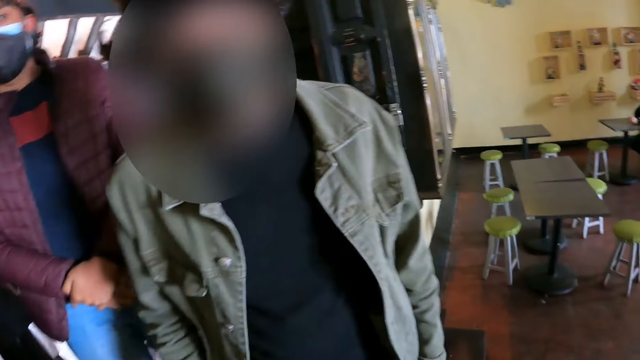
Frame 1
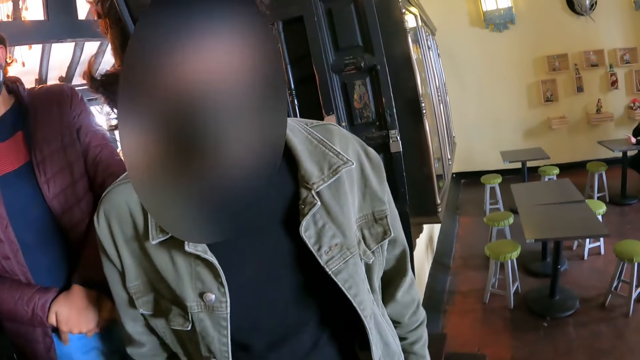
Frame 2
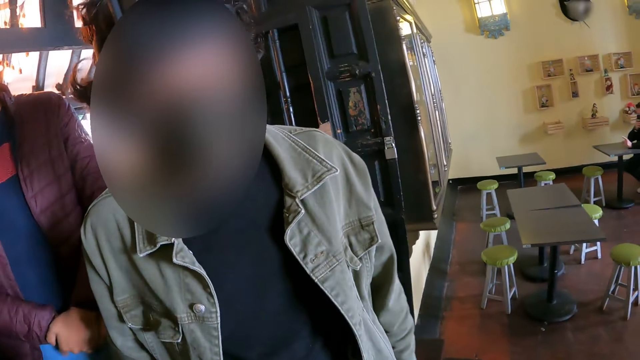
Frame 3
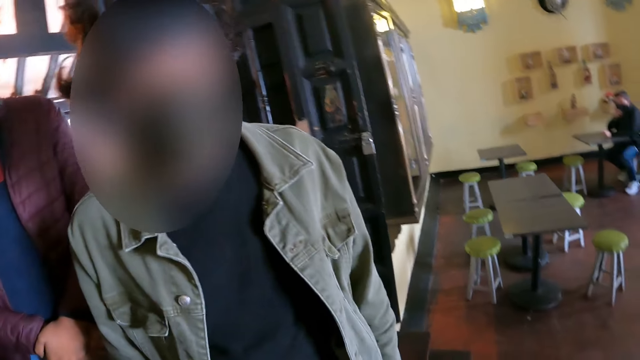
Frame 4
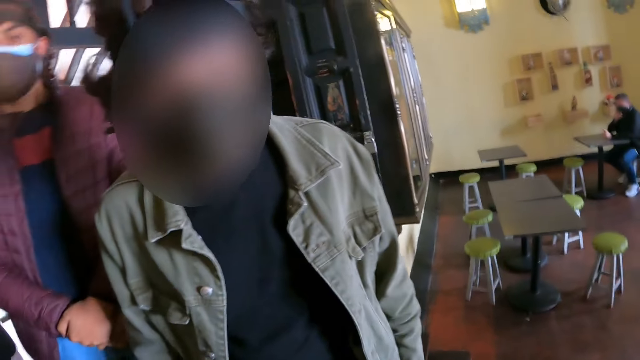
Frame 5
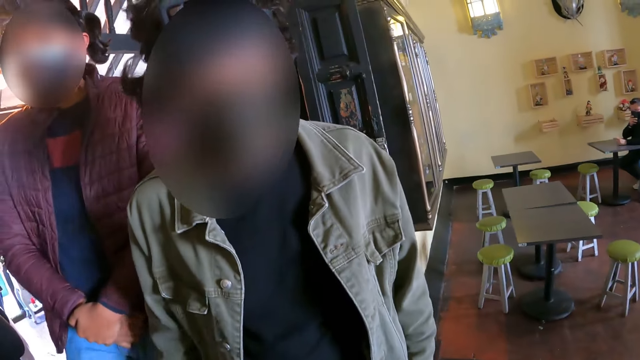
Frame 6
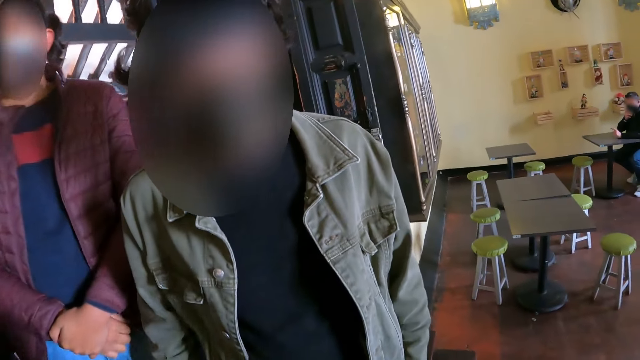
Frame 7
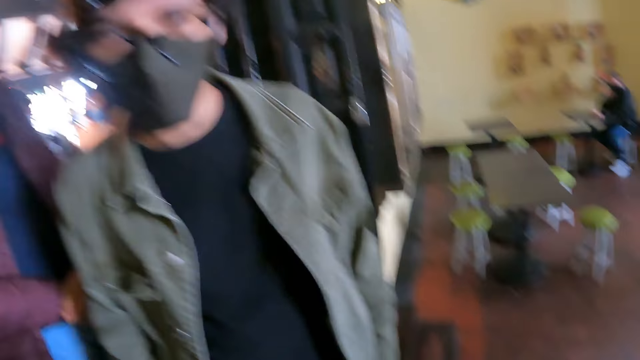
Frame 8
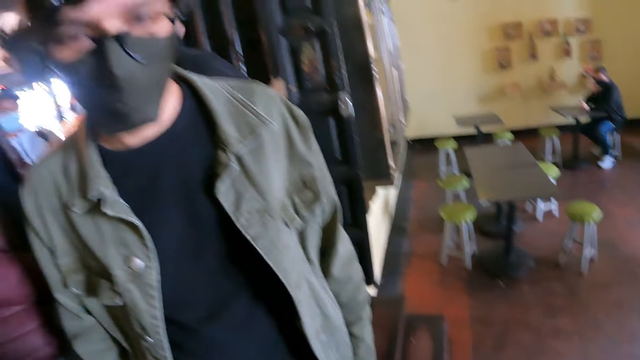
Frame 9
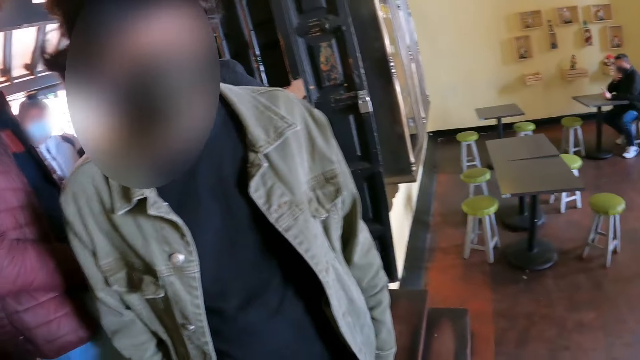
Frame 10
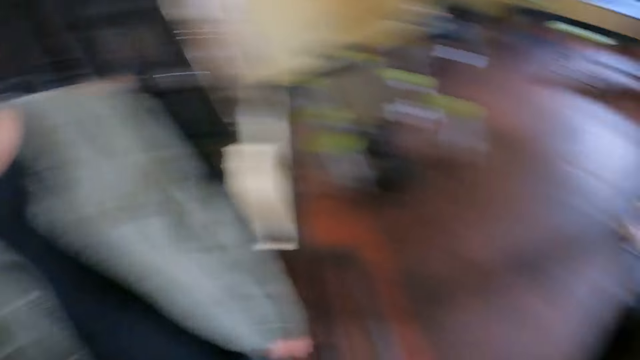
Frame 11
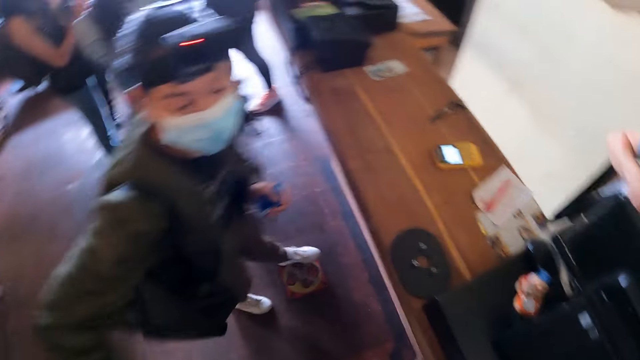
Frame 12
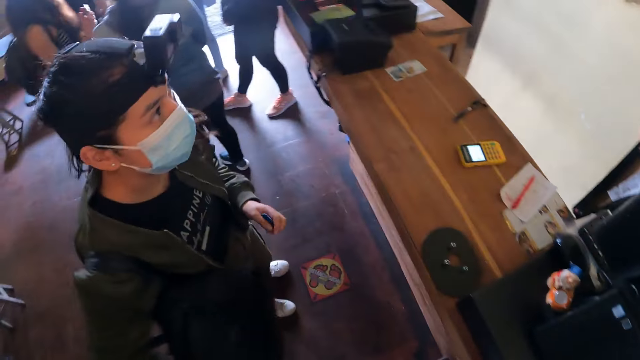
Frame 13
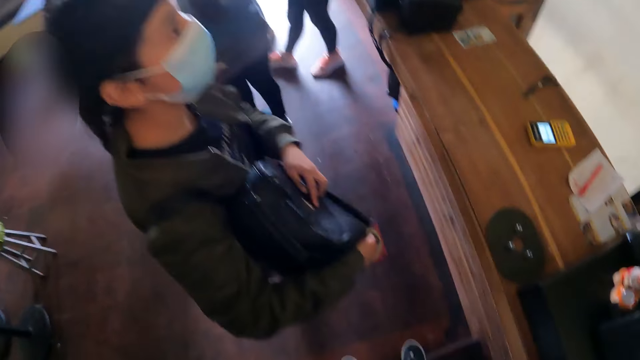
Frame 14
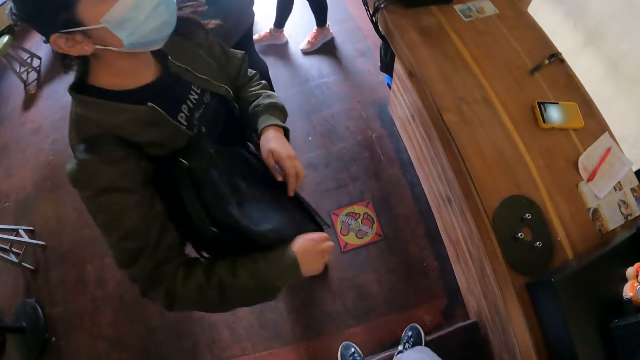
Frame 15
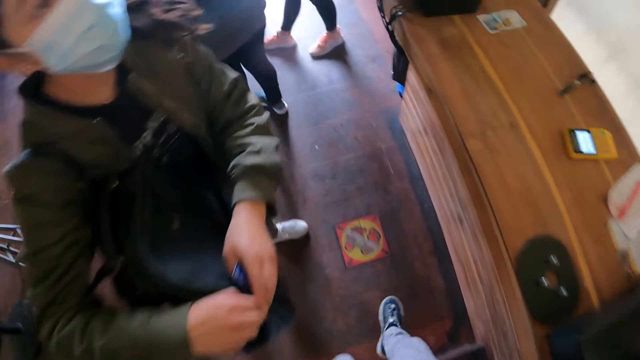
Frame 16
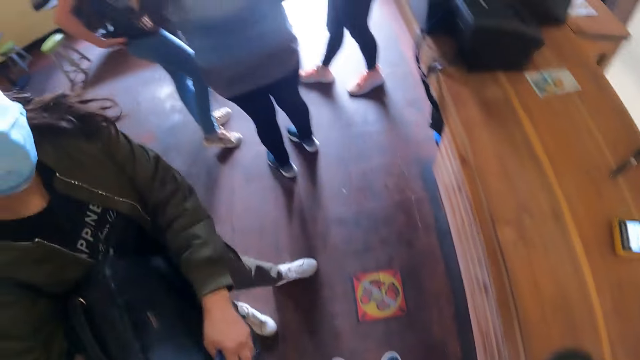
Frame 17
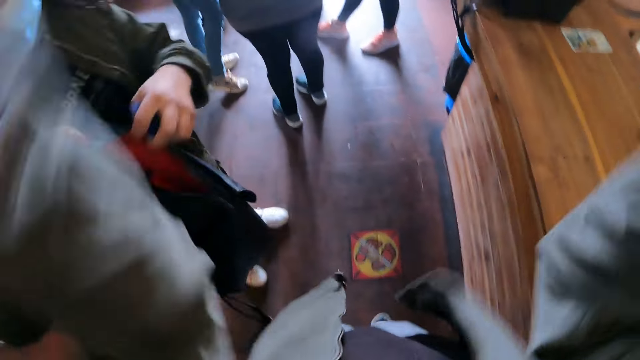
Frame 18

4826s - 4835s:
The camera wearer interacts with a man. They turn around. They take one step down the stairs. A woman holds her backpack. The camera wearer lifts both hands.

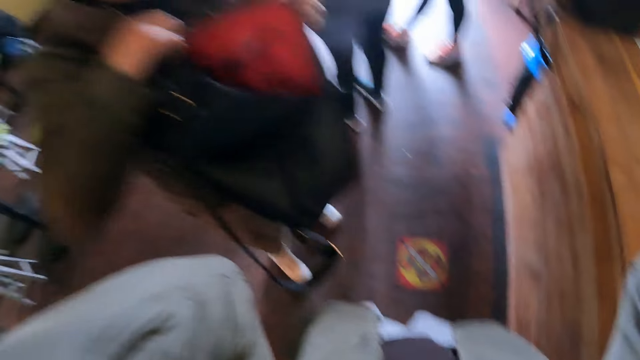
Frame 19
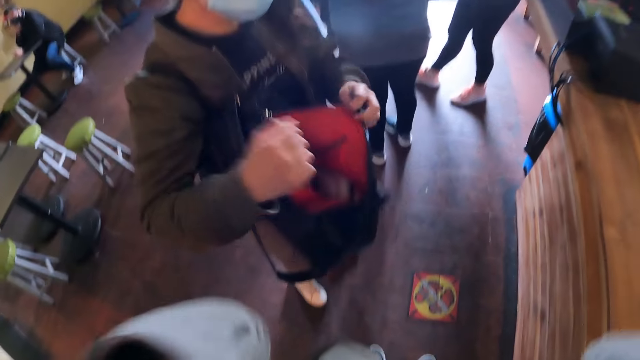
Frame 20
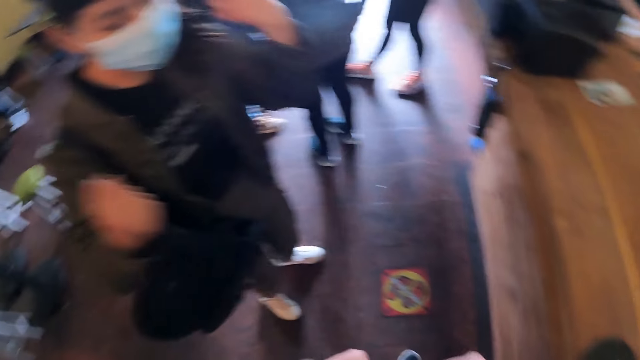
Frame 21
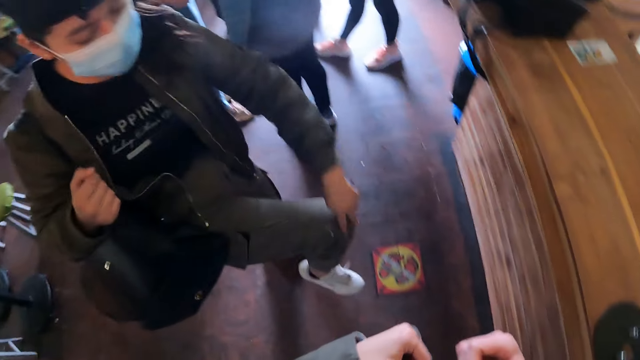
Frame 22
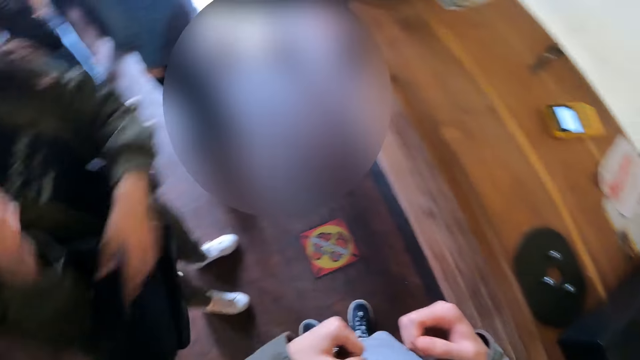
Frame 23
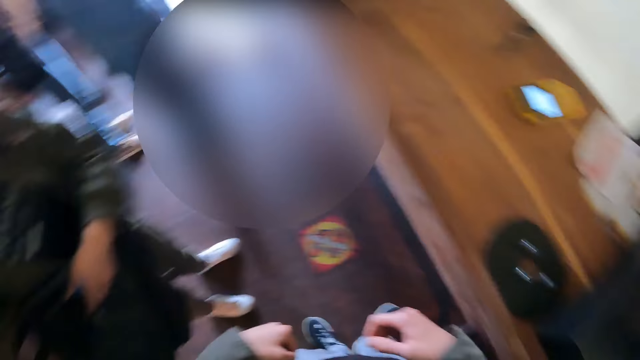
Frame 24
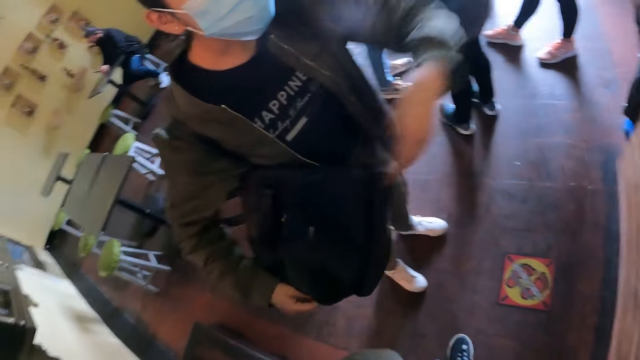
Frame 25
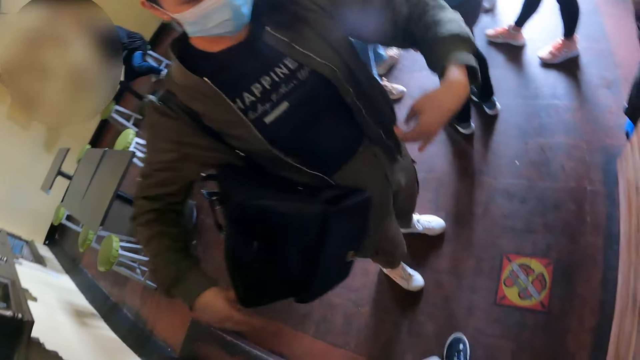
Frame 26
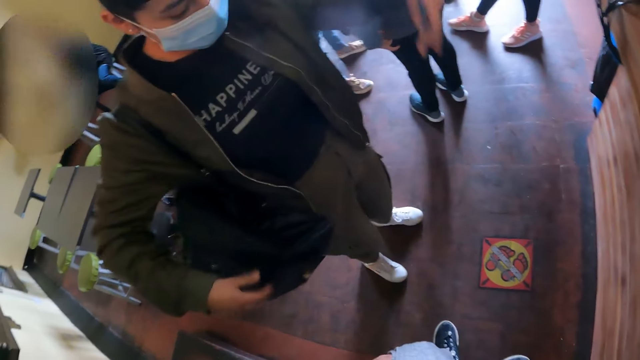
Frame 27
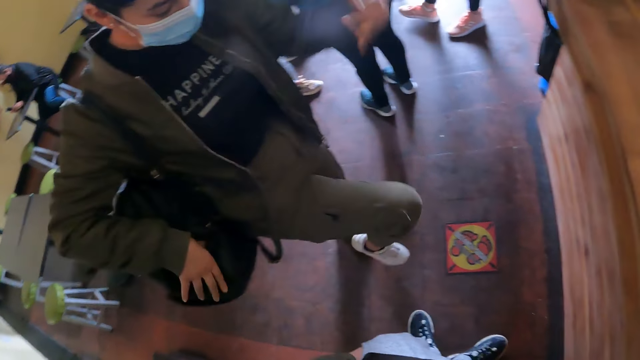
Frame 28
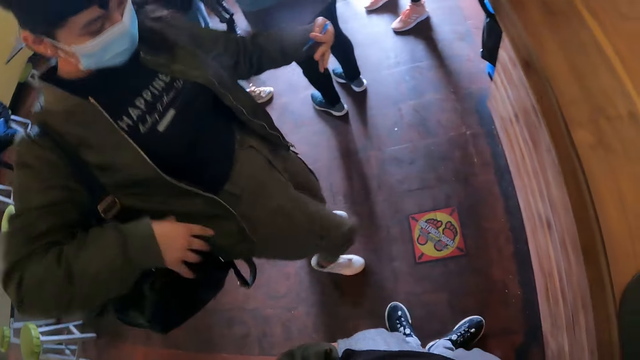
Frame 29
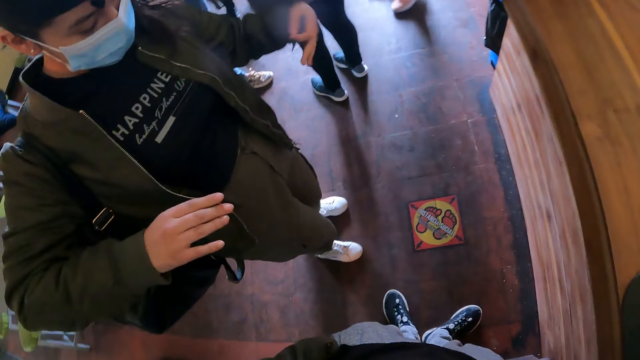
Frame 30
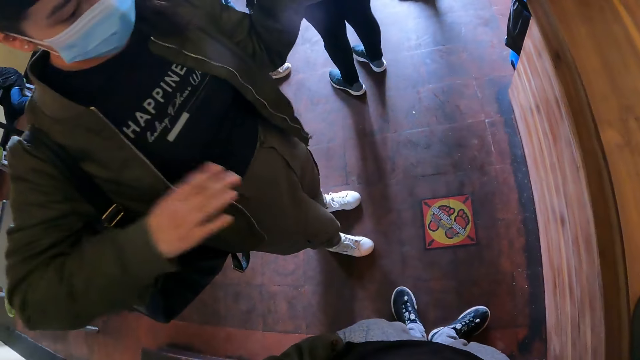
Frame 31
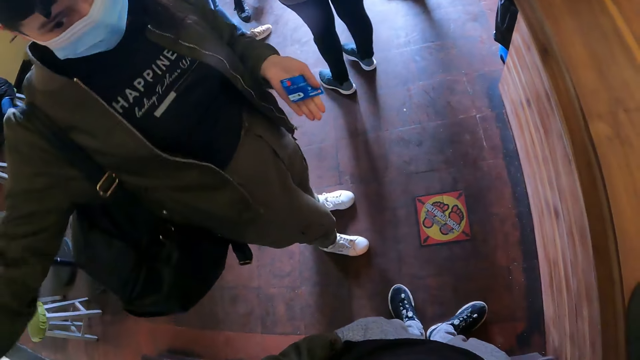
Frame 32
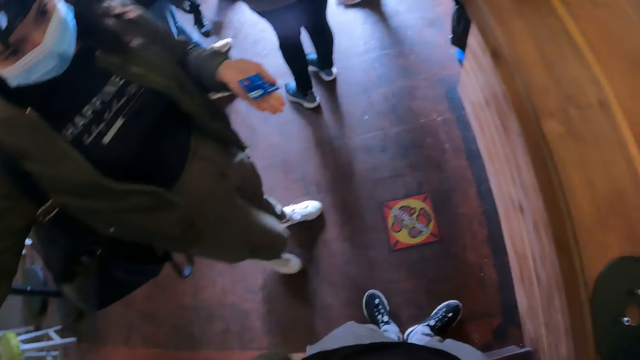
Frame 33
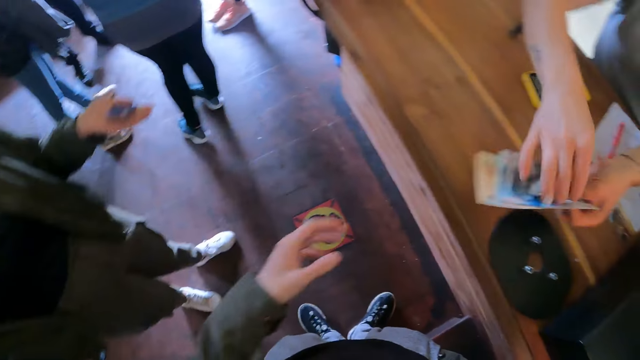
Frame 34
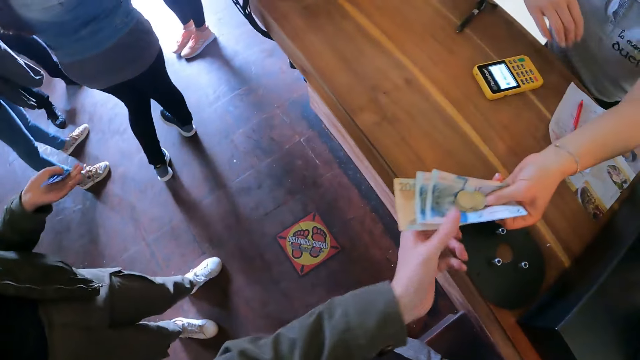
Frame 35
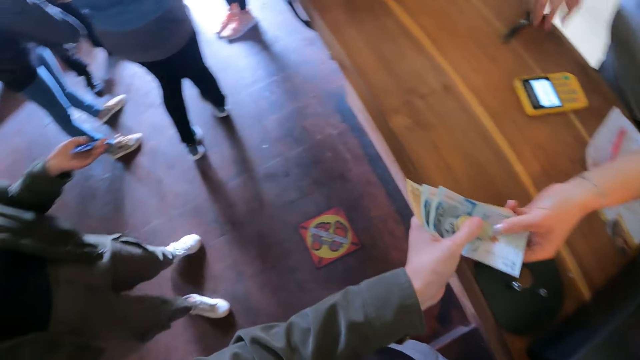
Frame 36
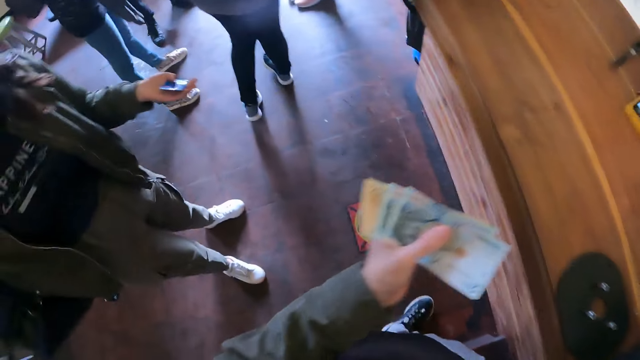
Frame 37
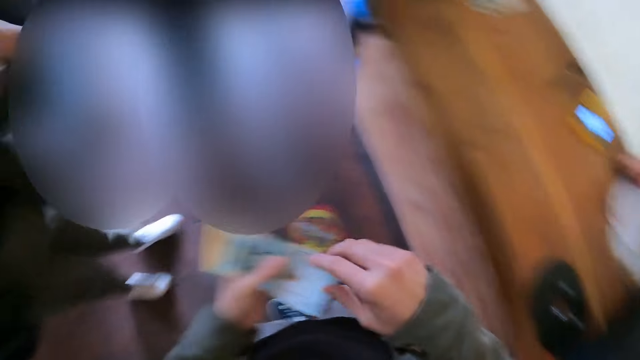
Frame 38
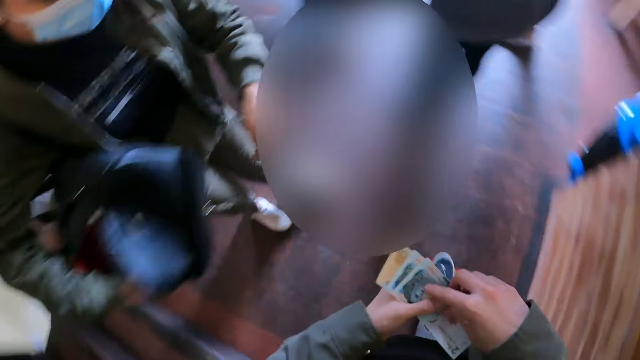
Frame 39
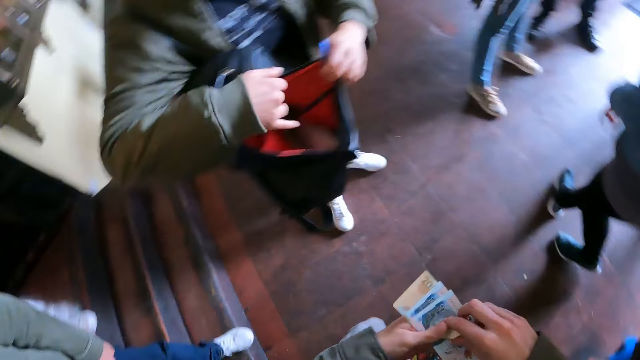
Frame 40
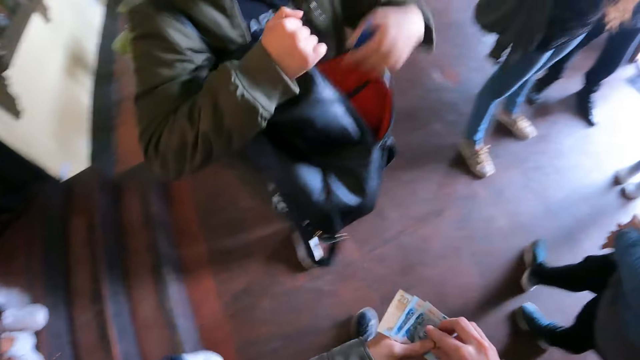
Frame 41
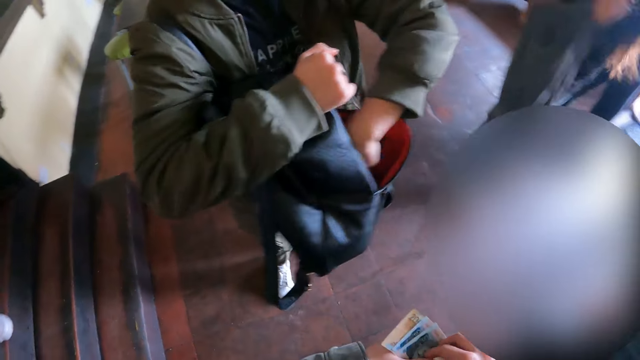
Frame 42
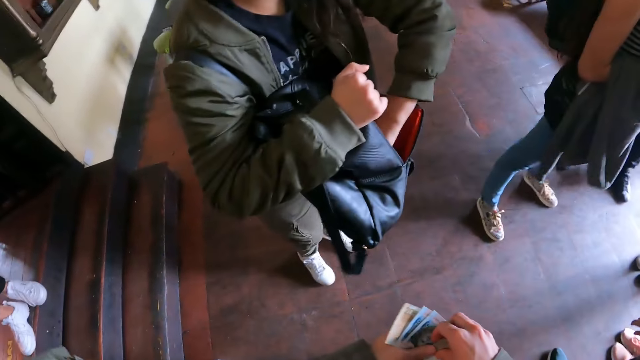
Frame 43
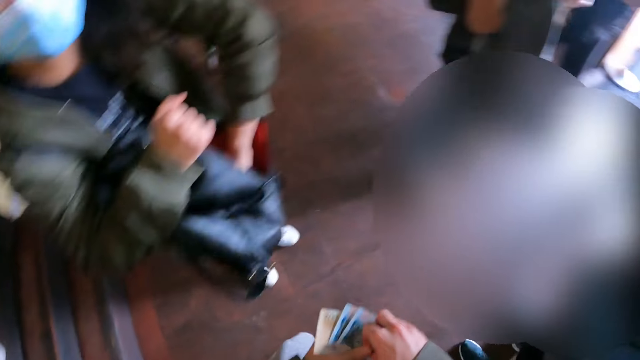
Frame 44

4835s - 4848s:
The camera wearer interacts with a woman. The woman demonstrates with limbs, opens the backpack, pulls her hand off the backpack, lifts her leg and lowers her leg on the floor. The woman holds a credit card, adjusts the backpack, holds the backpack with both hands, pulls her hand off the backpack and pushes the backpack behind her back. The camera wearer interacts with the woman. The woman demonstrates with limbs, holds the credit card, lifts her leg and steps on the floor. The camera wearer grabs money from a cashier. The cashier hands over money to the camera wearer. The camera wearer holds the coins. The woman puts her hand in the backpack.
